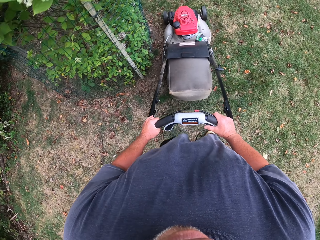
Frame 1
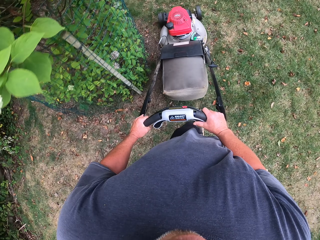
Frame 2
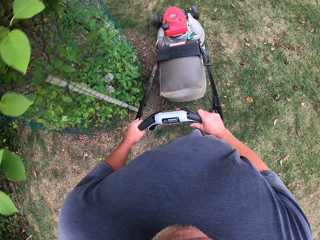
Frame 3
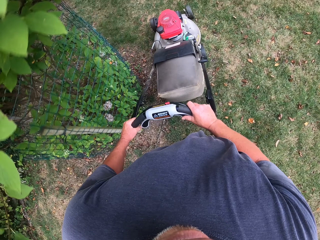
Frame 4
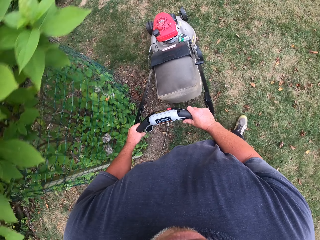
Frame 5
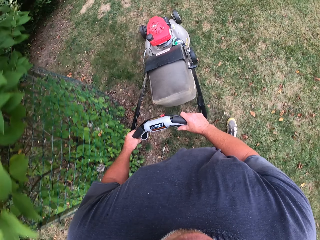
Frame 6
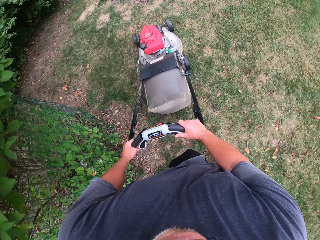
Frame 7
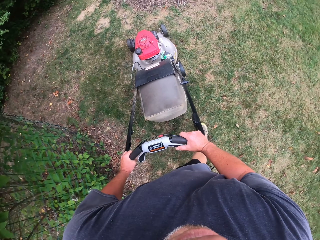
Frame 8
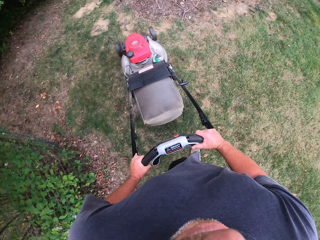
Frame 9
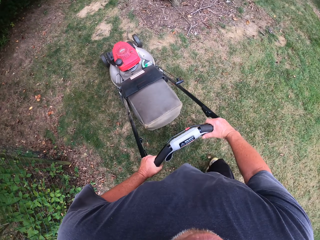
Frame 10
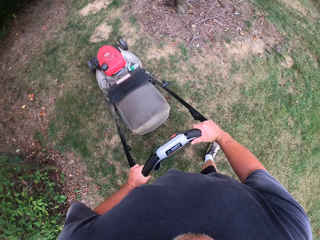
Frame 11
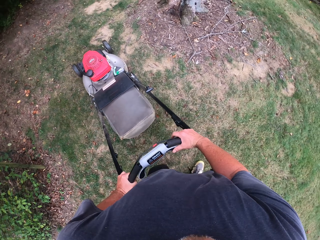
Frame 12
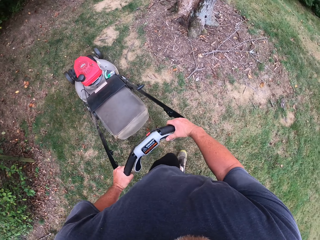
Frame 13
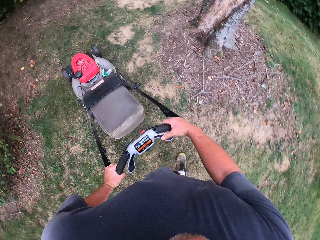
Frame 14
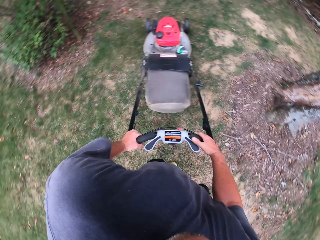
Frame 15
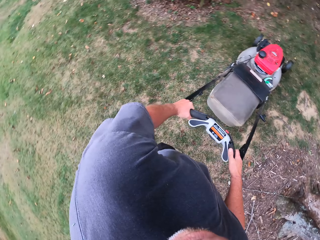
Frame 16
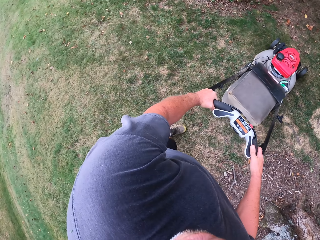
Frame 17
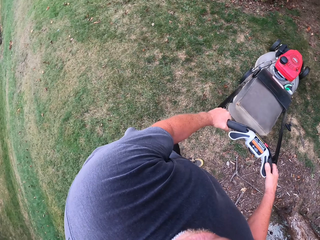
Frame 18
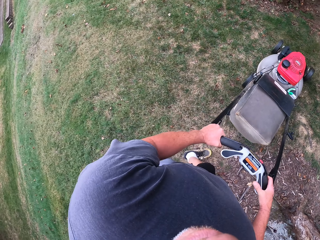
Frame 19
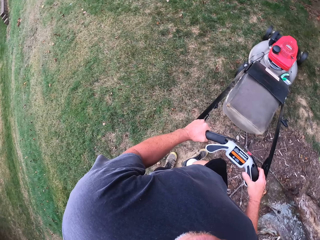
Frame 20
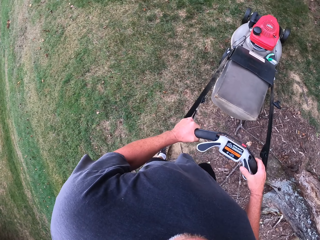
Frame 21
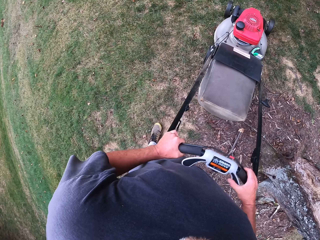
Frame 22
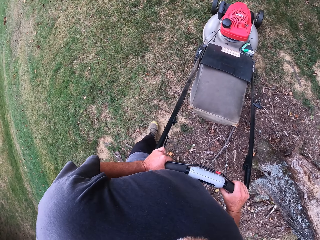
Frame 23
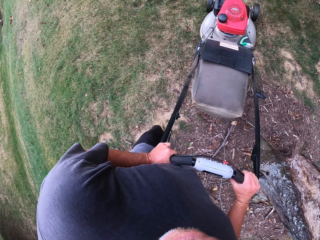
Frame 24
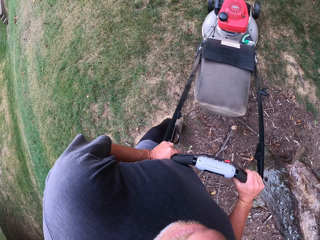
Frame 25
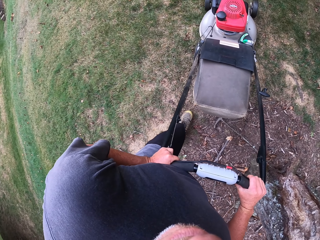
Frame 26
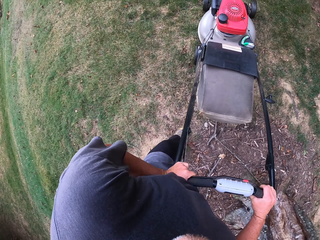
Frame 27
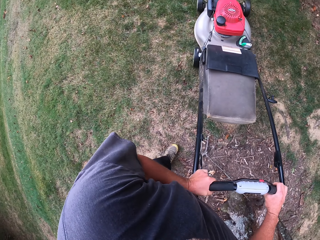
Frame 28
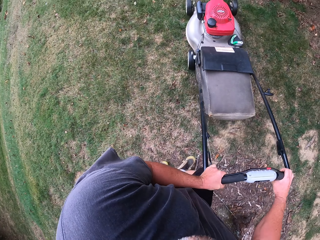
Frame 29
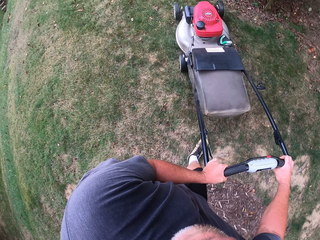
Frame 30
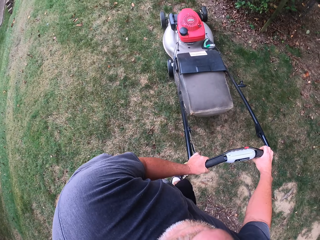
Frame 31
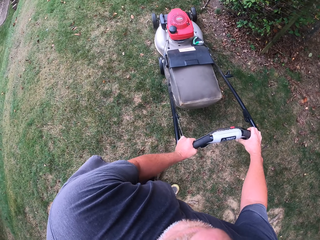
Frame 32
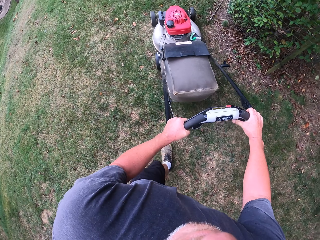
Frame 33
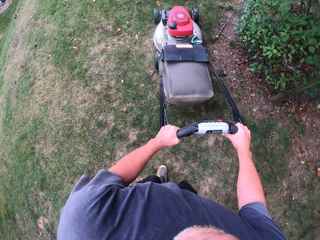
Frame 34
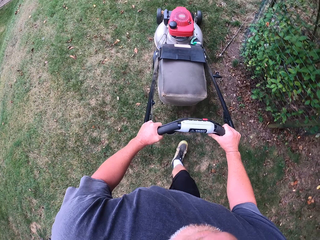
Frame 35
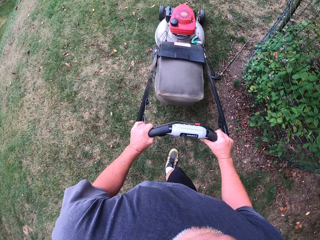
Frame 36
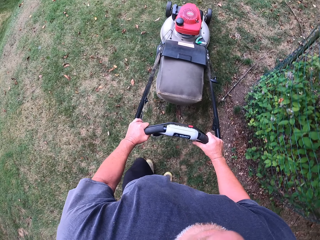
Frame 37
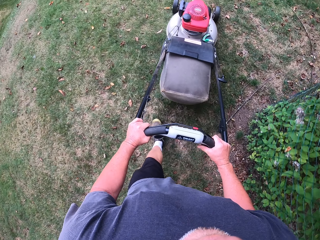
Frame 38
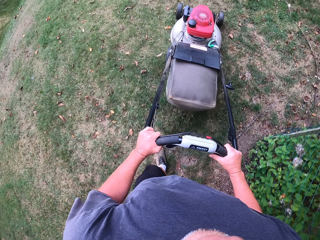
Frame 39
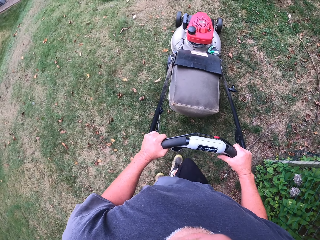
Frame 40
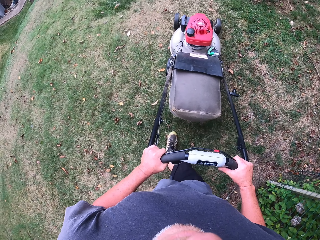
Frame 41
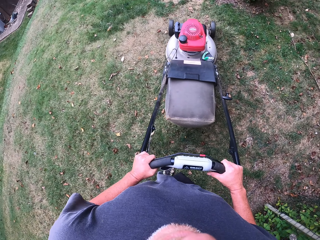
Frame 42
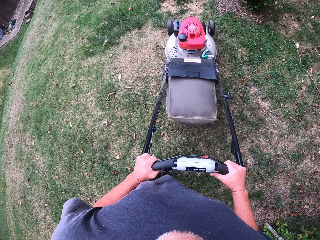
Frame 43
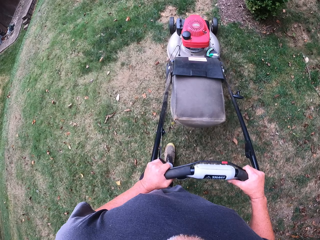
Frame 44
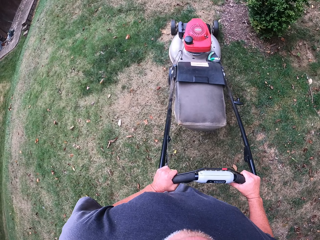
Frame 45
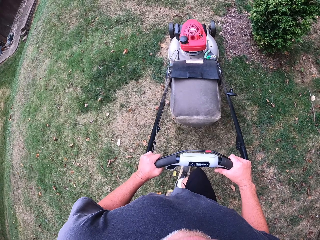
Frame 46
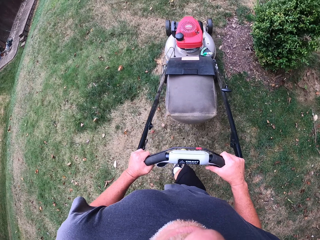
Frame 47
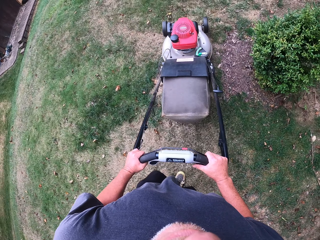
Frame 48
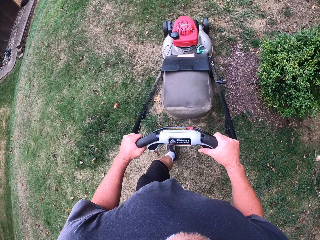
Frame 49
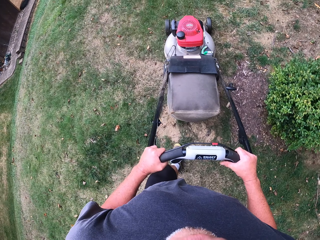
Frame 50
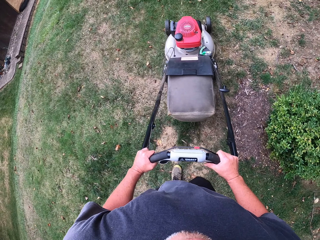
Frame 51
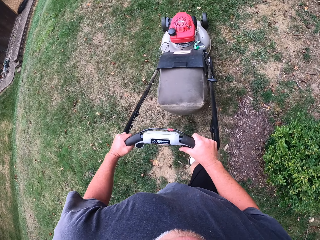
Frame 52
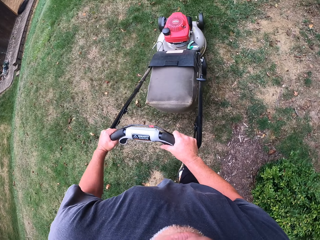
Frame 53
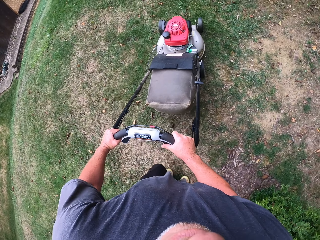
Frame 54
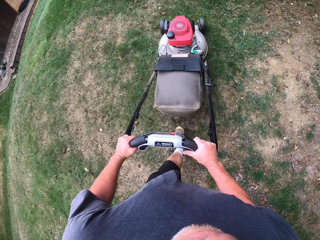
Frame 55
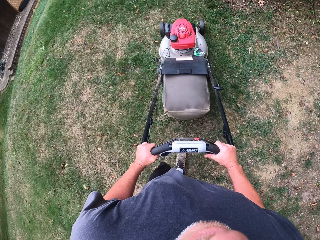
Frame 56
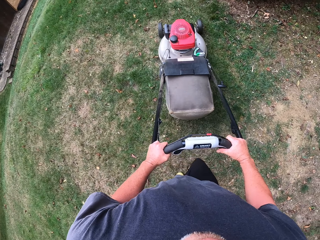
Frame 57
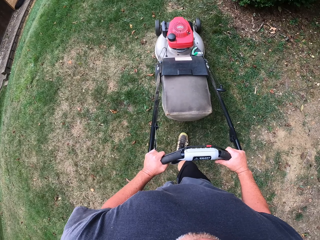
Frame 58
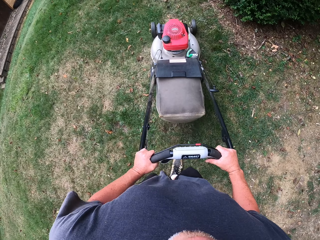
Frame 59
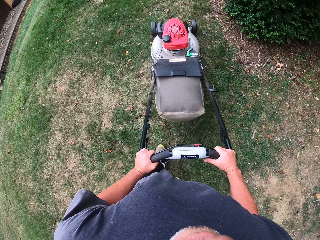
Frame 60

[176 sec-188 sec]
The camera wearer pulls the lawn mower backwards. They turn the lawn mower left. They push the lawn mower forward.

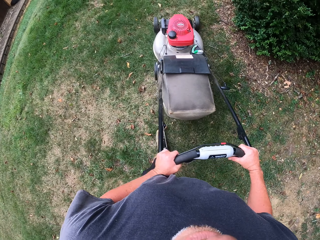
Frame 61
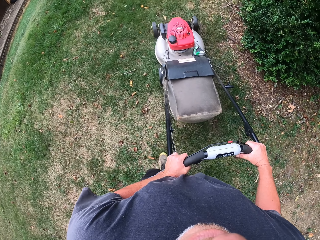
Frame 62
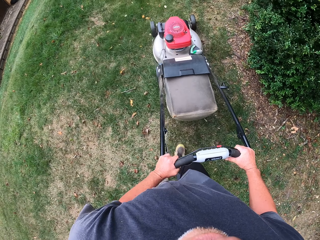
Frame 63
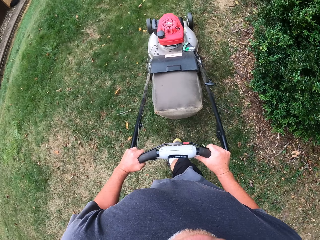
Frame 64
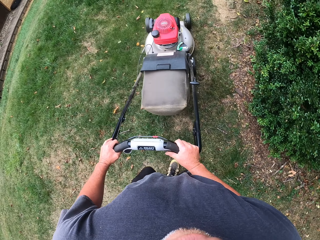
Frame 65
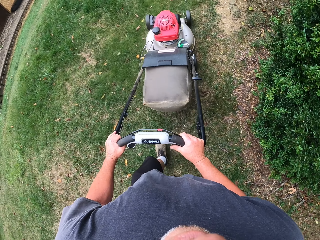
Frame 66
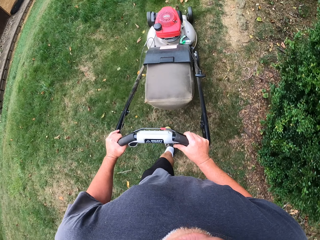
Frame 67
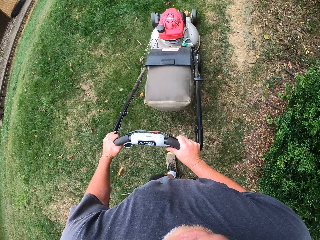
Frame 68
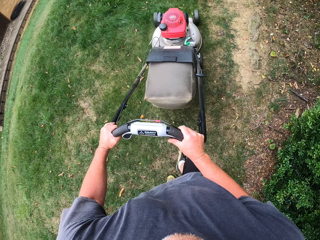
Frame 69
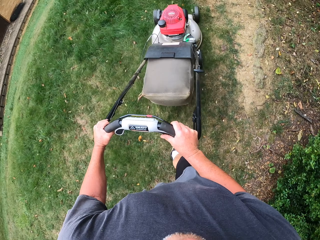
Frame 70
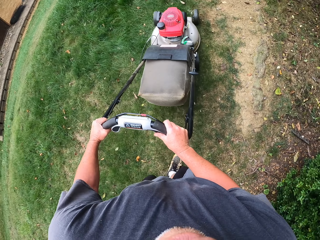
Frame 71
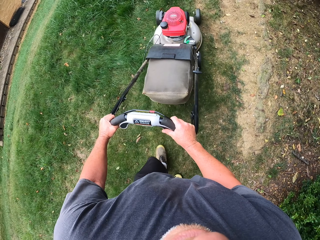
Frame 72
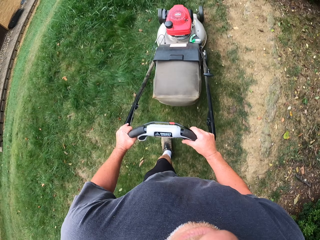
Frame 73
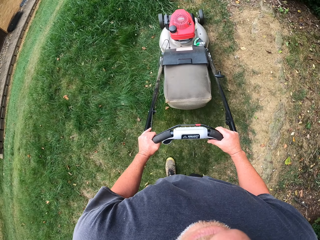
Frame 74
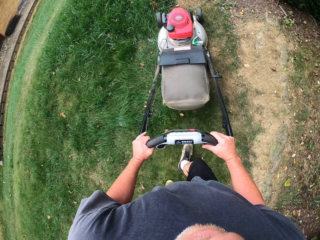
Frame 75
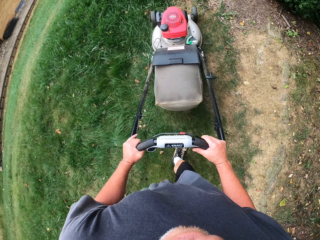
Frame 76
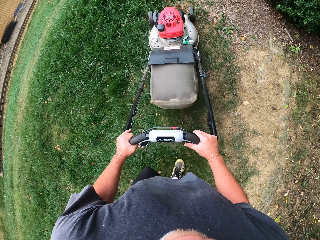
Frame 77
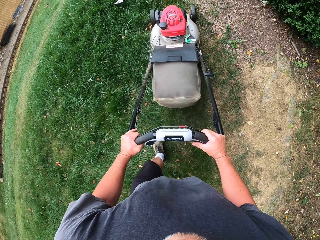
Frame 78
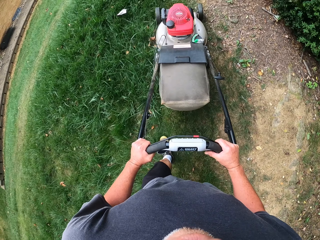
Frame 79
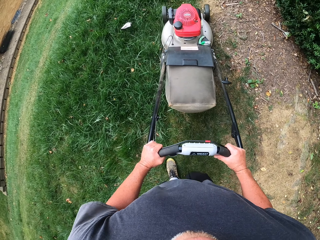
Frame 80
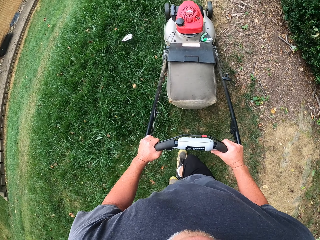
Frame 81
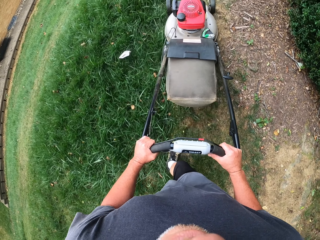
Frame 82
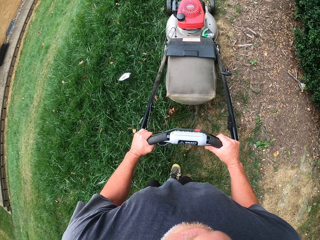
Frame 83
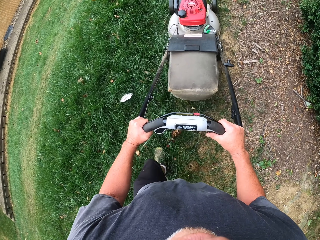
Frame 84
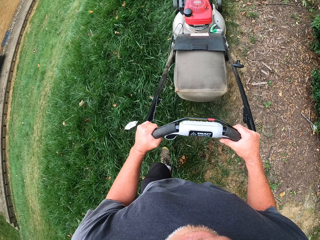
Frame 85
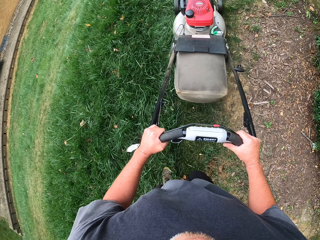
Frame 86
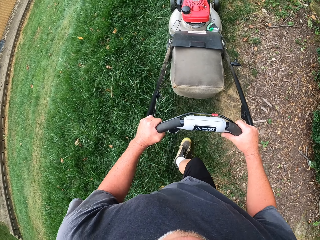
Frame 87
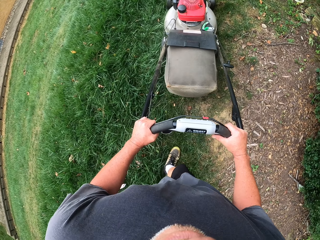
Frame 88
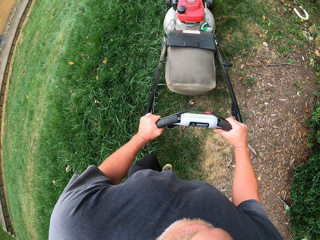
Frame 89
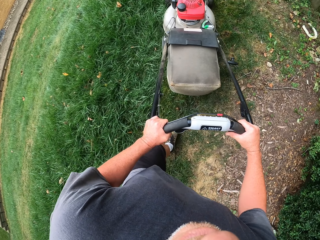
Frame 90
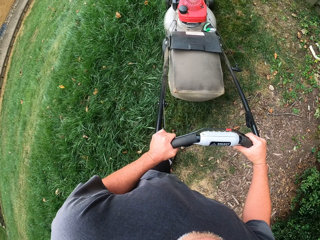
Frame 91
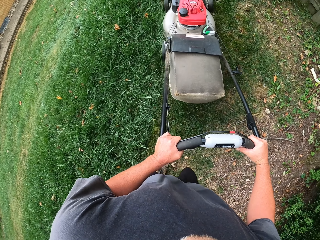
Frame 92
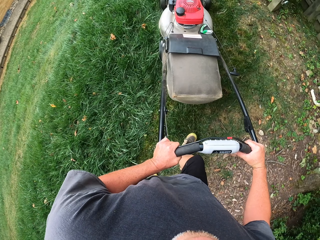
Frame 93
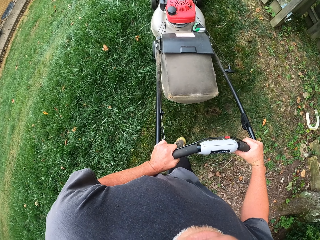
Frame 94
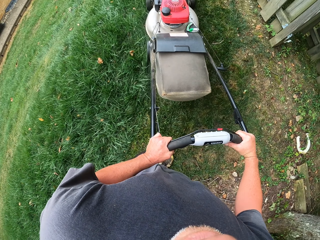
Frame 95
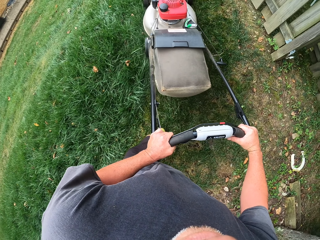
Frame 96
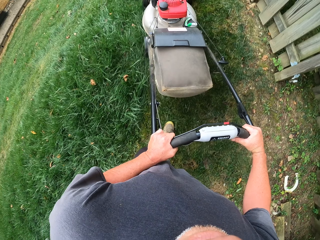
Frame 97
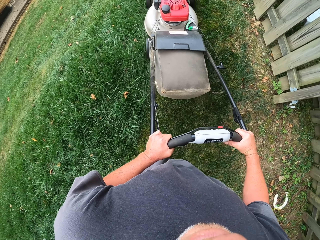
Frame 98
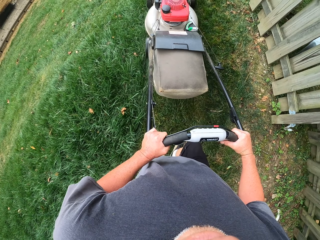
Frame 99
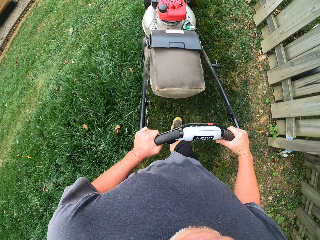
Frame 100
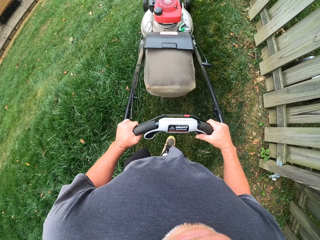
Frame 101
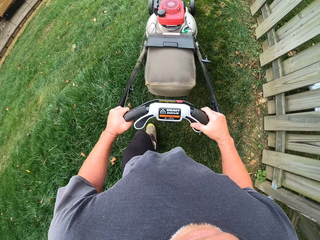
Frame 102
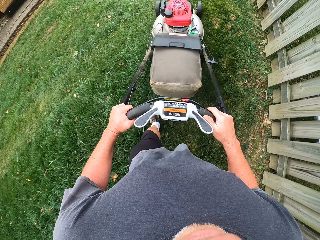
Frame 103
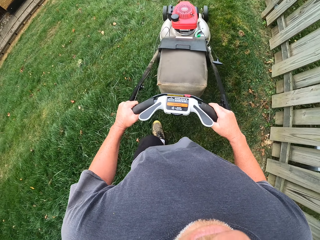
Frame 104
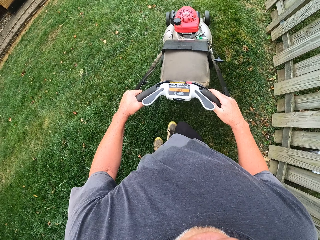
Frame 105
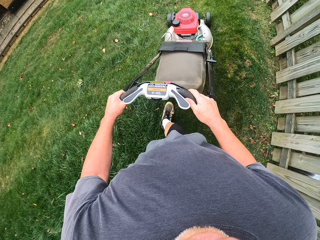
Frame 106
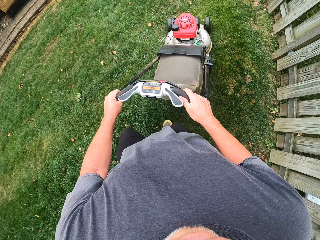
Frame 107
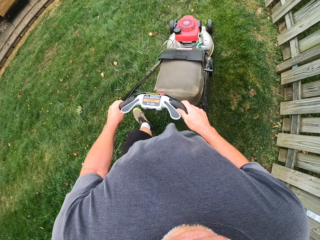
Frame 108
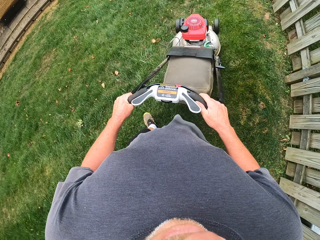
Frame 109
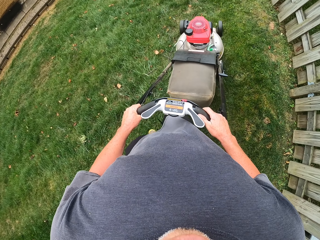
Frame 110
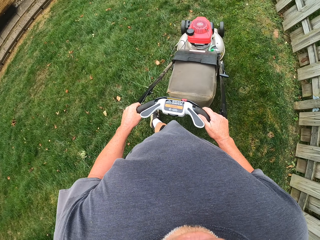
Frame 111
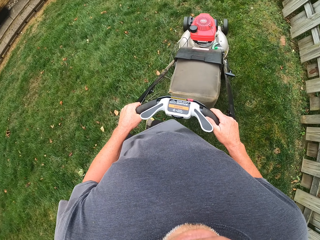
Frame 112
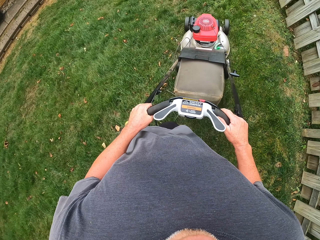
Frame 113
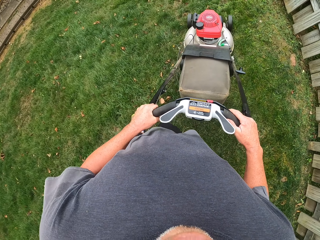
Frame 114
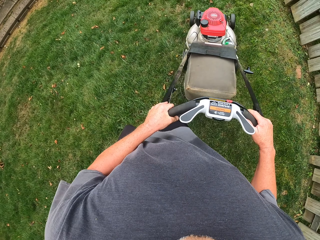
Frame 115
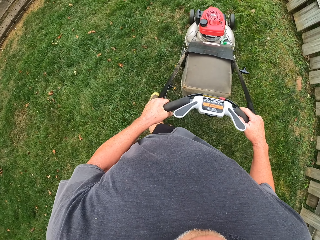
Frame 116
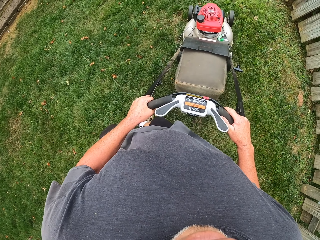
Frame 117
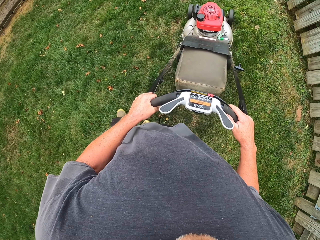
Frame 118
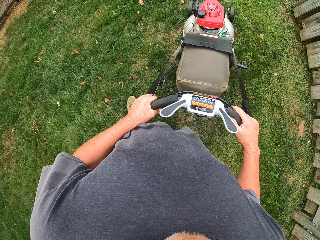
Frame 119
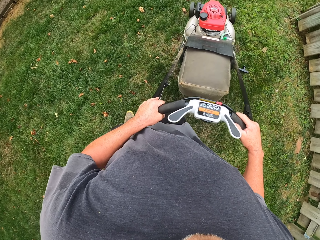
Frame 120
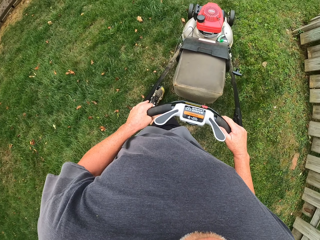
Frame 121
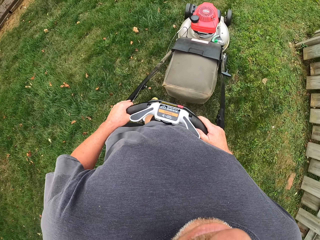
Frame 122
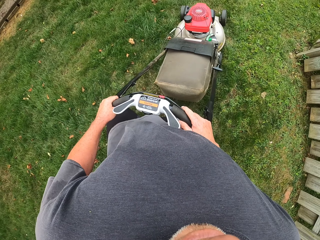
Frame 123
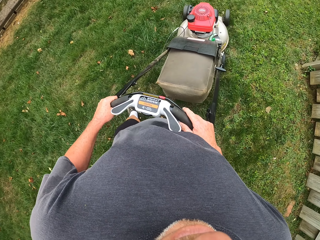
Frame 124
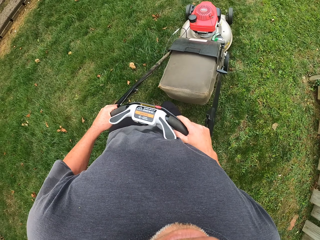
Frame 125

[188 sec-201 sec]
The camera wearer pushes the lawn mower down the grass field.
